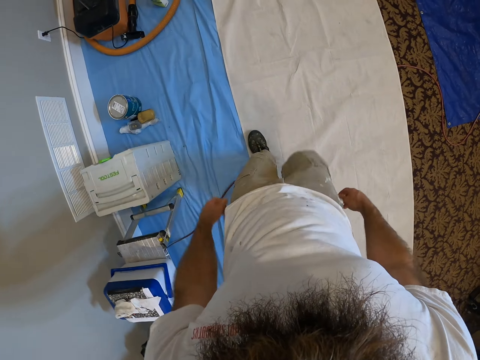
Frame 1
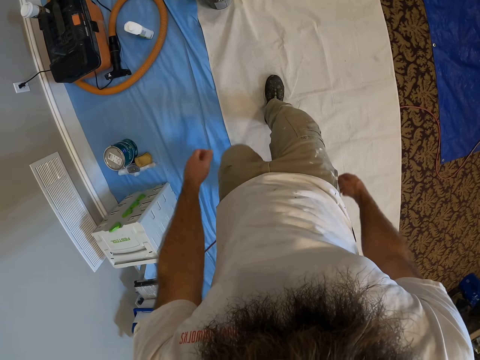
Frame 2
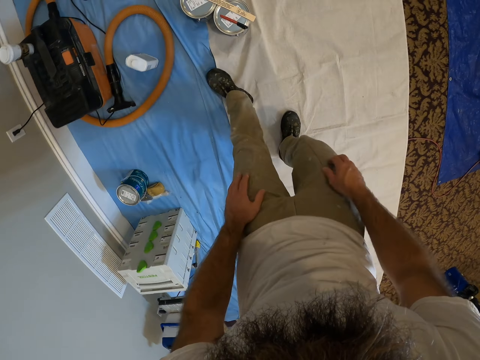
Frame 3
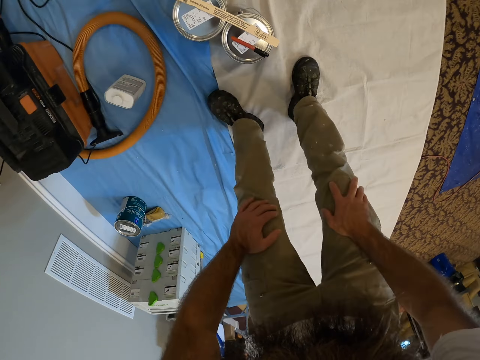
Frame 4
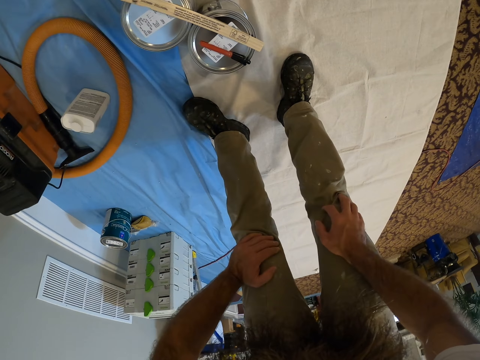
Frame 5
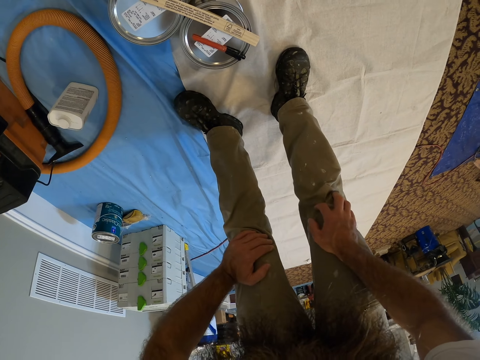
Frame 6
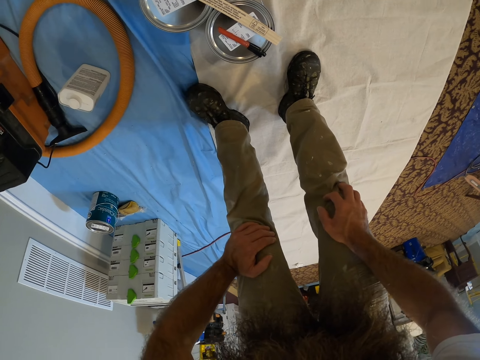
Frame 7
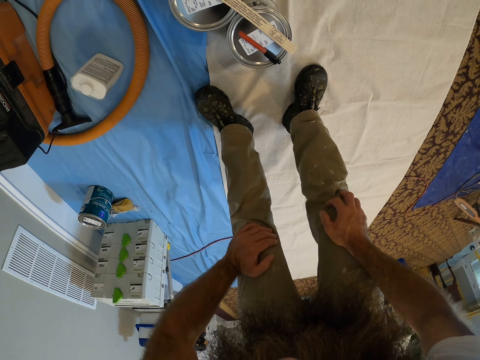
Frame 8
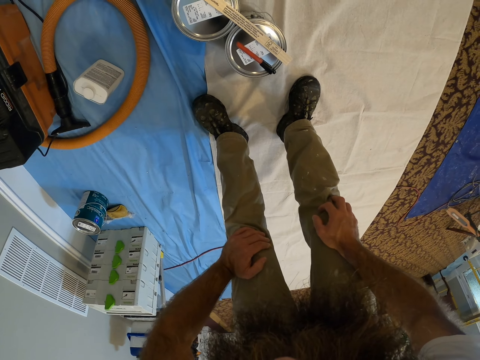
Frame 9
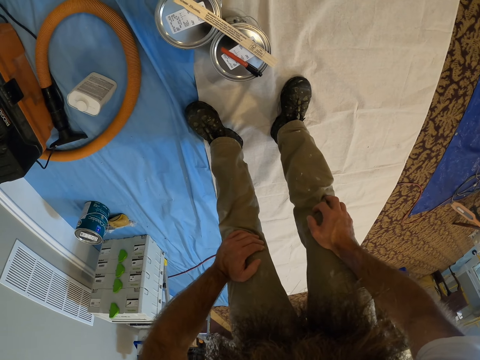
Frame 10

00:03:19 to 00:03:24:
The camera wearer bends down. They look at paint containers on the floor. They stand upright.

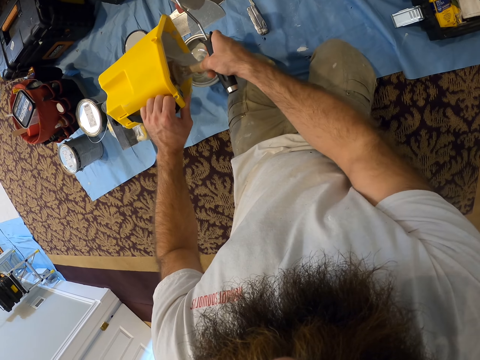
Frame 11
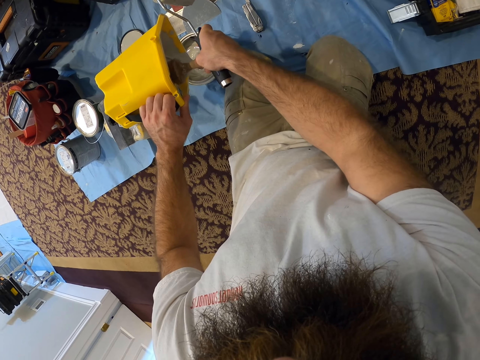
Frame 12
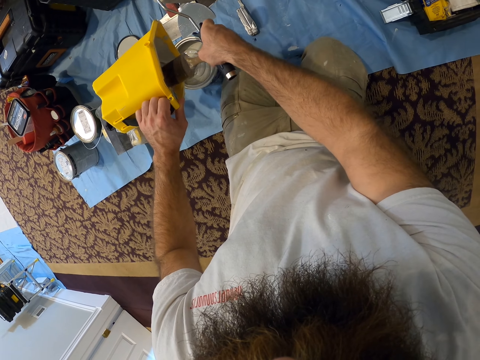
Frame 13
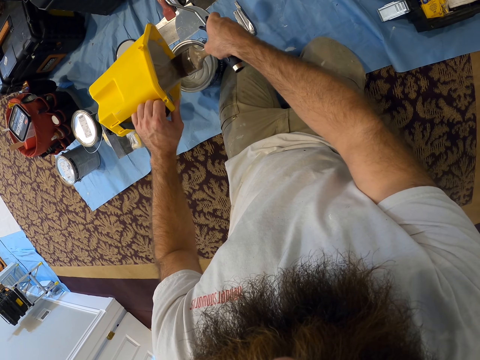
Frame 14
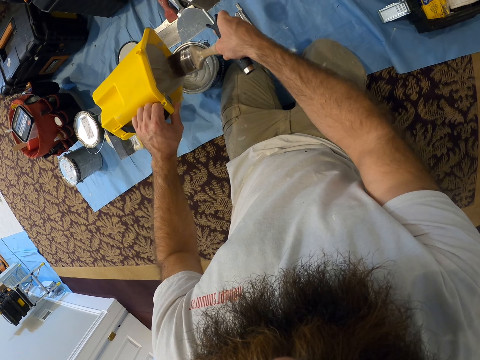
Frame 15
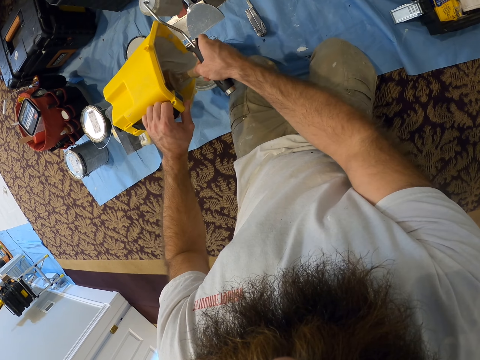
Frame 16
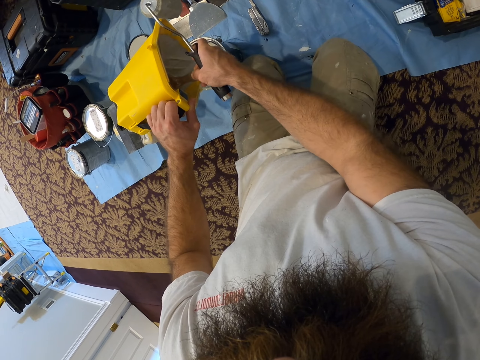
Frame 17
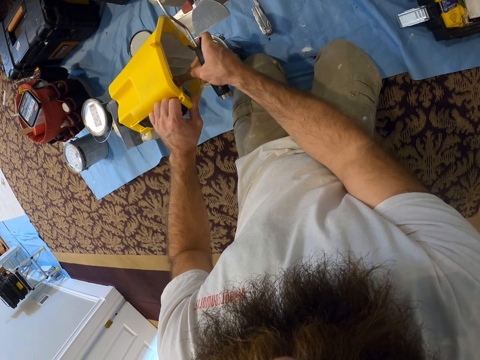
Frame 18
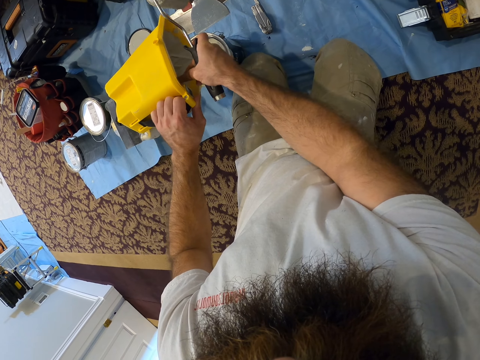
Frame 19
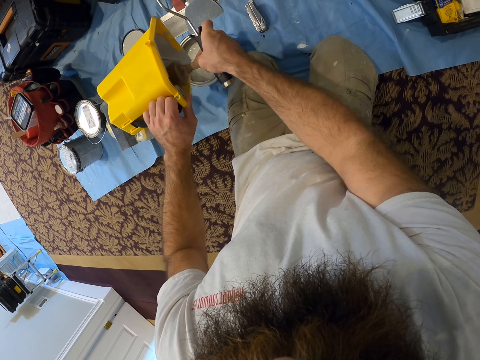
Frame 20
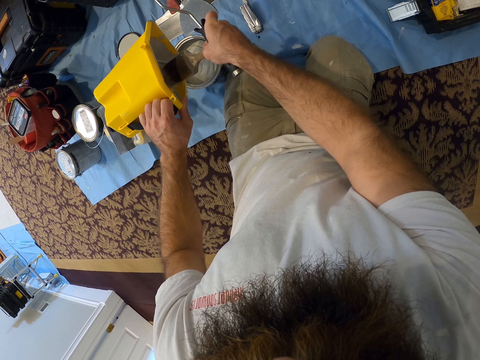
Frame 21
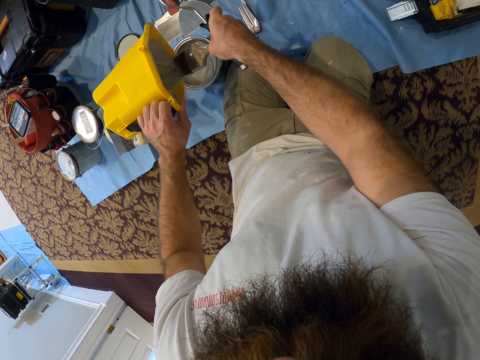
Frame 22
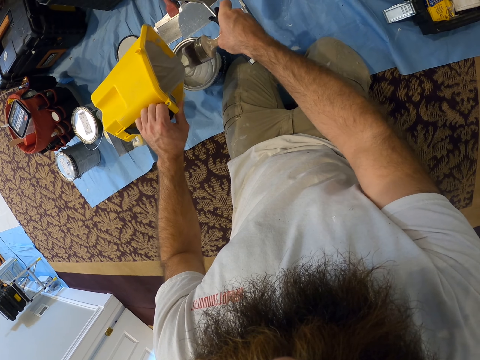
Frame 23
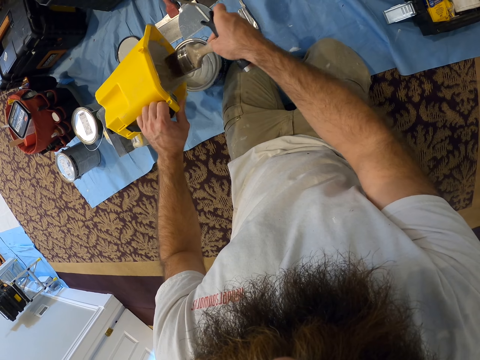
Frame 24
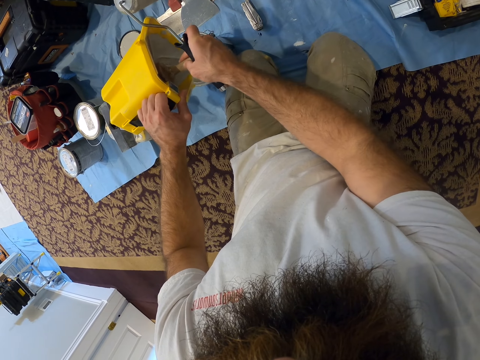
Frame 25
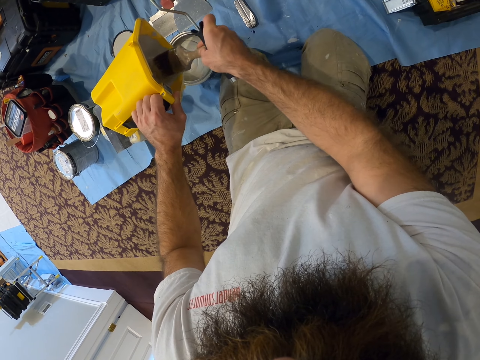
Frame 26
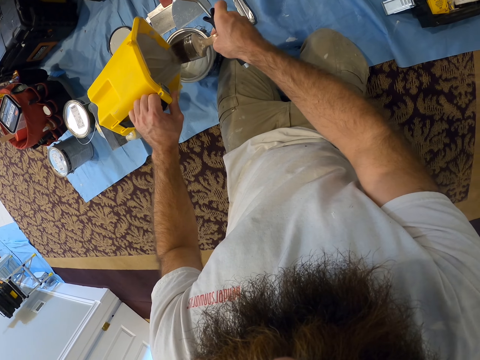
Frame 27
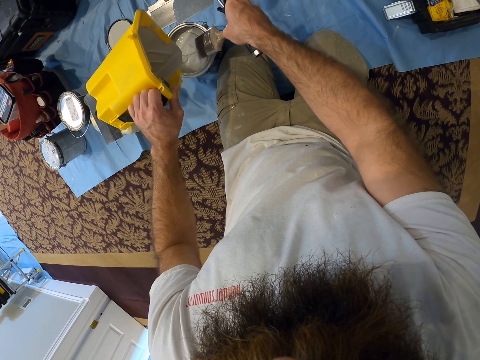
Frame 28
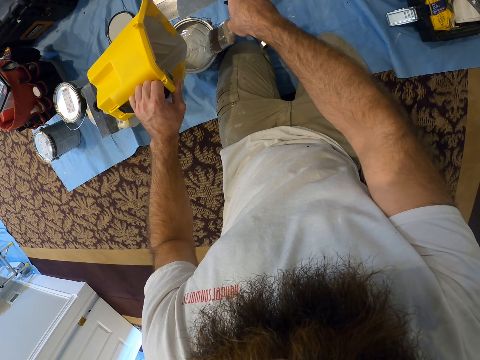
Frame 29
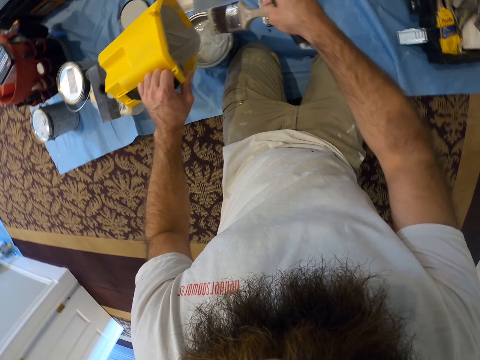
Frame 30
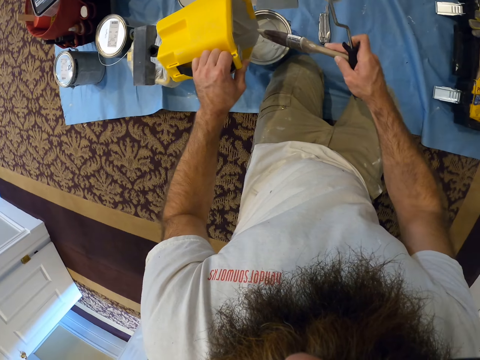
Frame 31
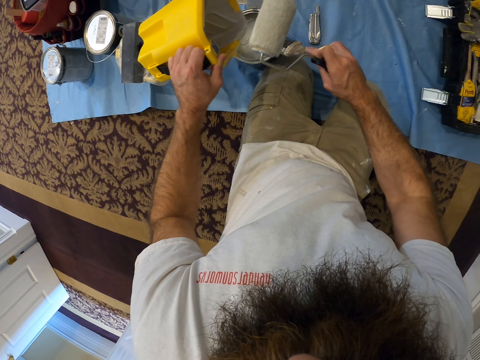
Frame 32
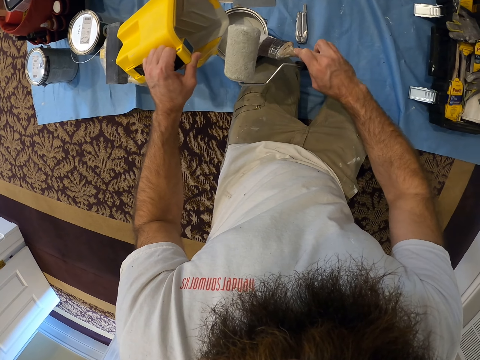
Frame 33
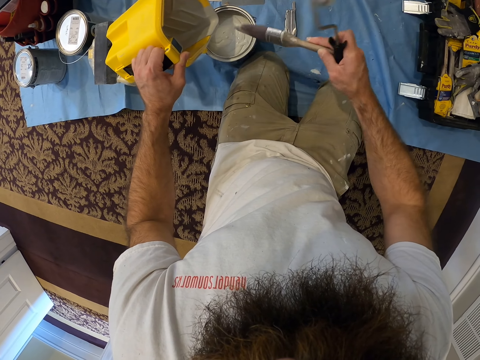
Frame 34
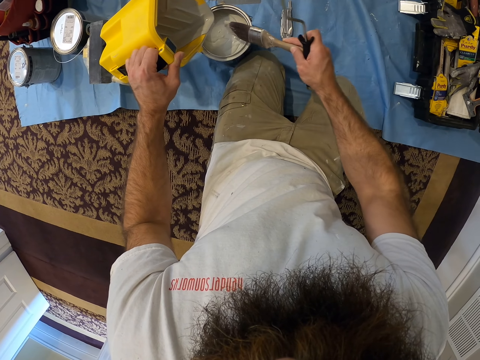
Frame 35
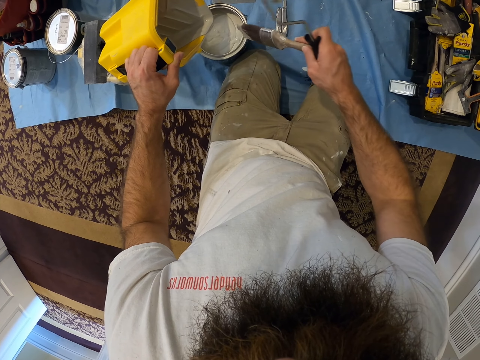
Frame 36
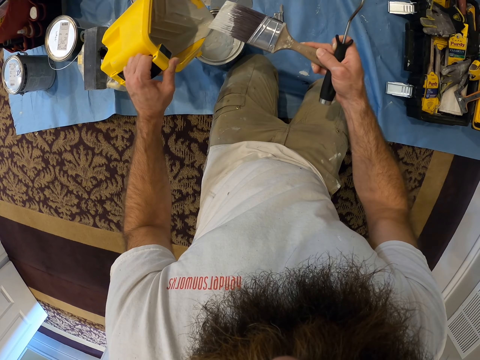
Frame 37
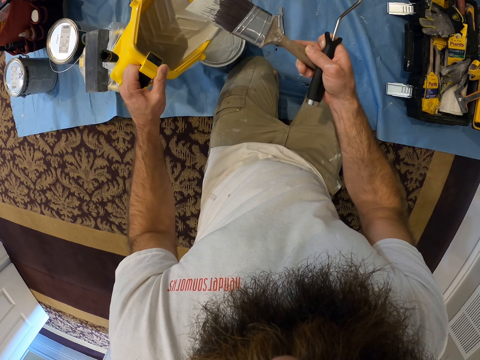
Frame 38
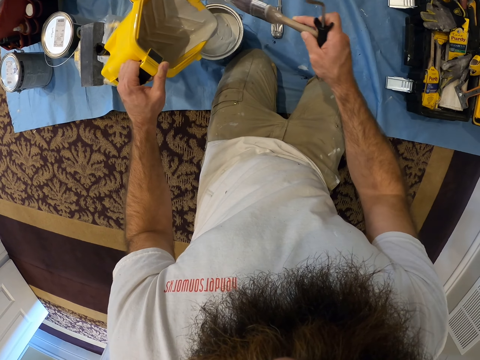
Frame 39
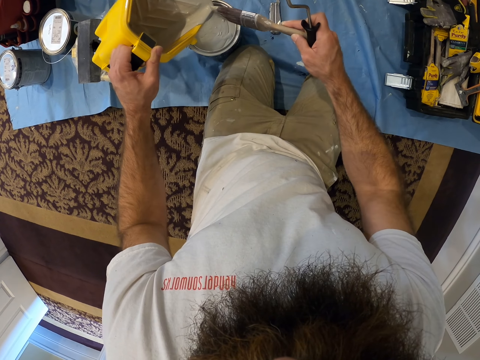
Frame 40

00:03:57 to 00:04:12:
The camera wearer pushes paint from the bucket into the paint container with the paintbrush in his right hand. He rubs the paintbrush in his right hand on the edges of the paint container.

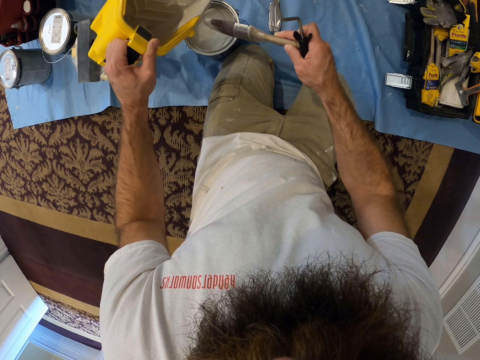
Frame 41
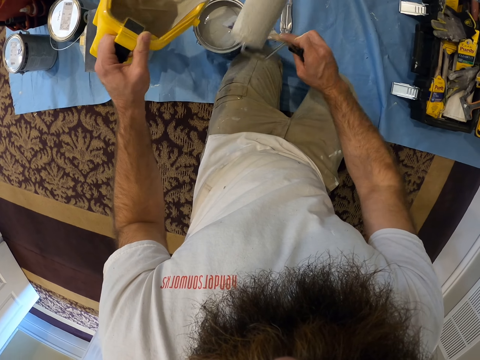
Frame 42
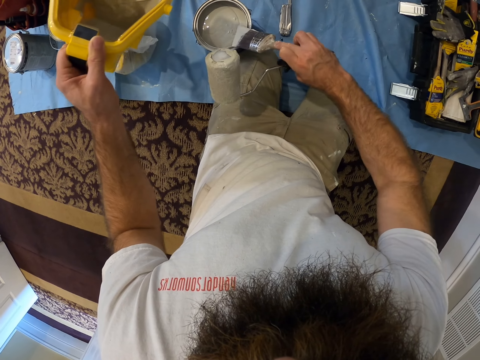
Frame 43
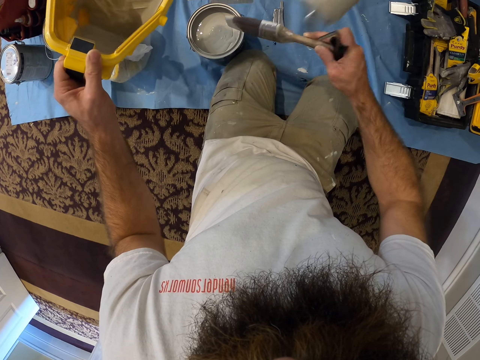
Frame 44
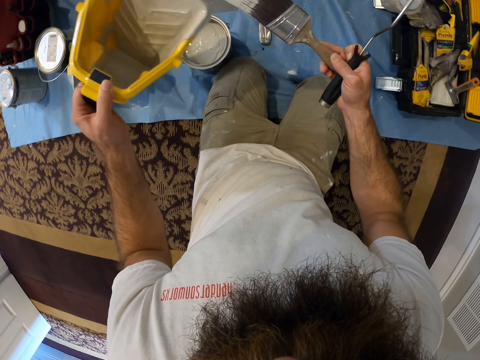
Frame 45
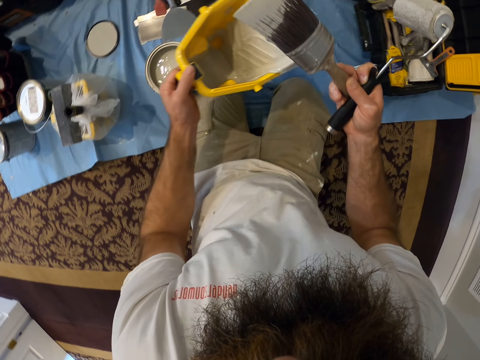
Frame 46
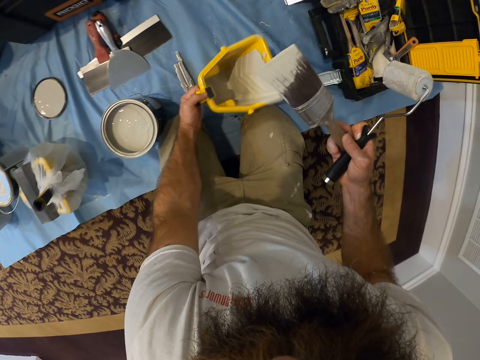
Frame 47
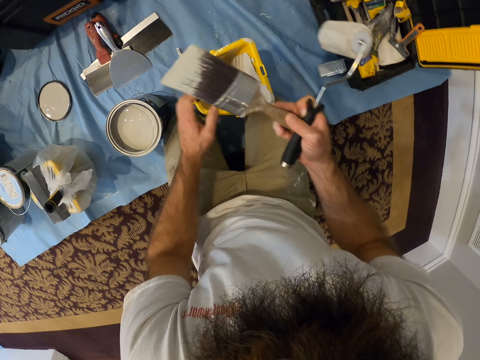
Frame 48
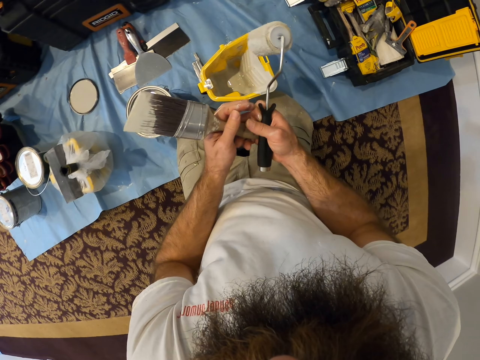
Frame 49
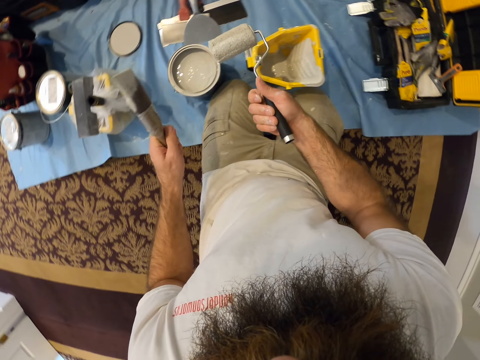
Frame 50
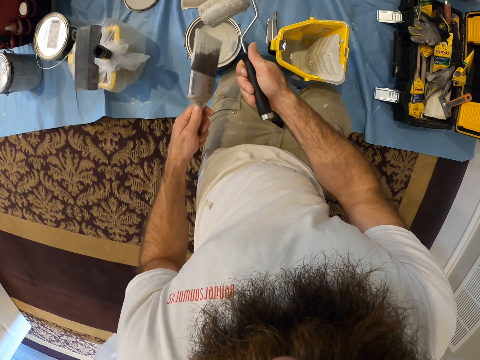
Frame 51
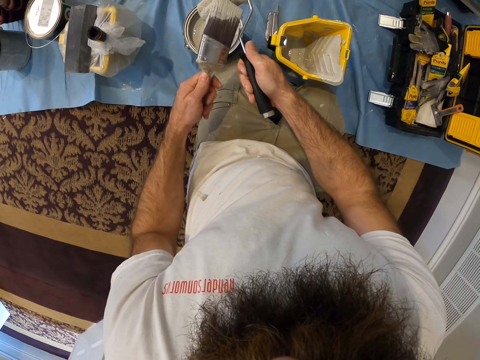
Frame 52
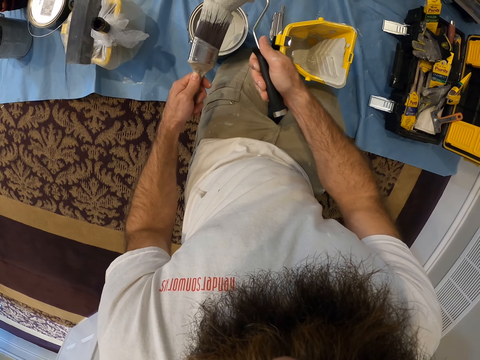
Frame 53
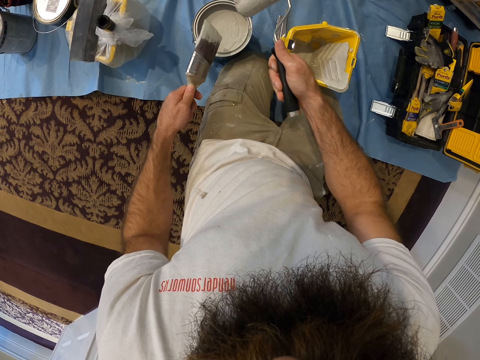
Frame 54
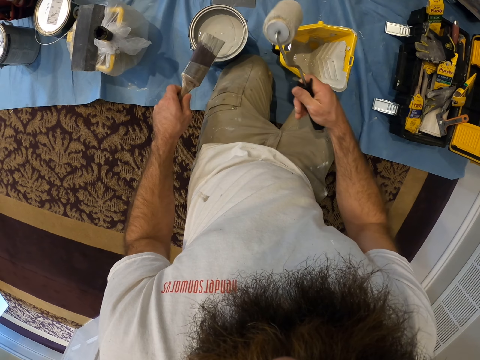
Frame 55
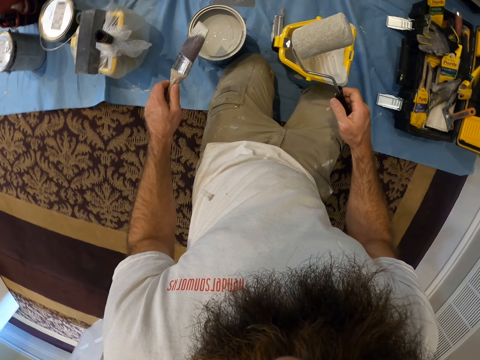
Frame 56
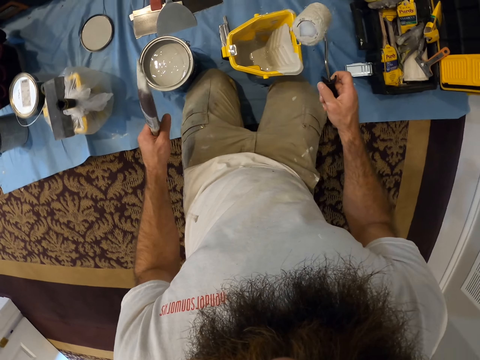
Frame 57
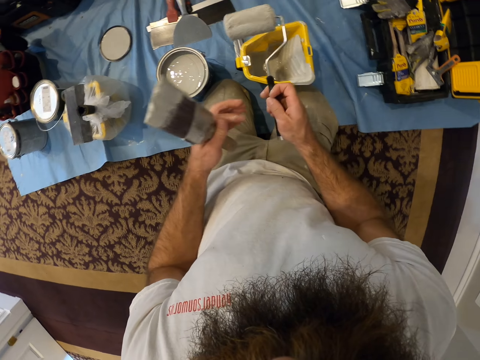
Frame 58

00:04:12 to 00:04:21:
The camera wearer keeps the bucket on the floor with his left hand. He collects the paintbrush with his left hand from his right hand. He rubs the paintbrush on the paint can. He rubs the paintbrush in his left hand against the roller in his right hand. He transfers the roller to the left hand.
